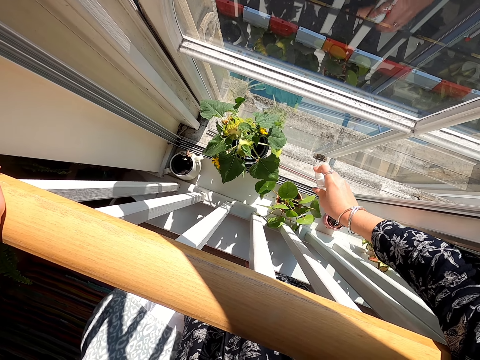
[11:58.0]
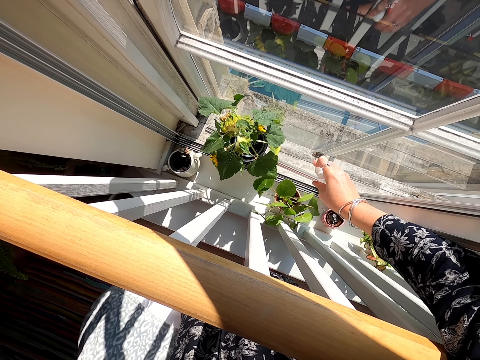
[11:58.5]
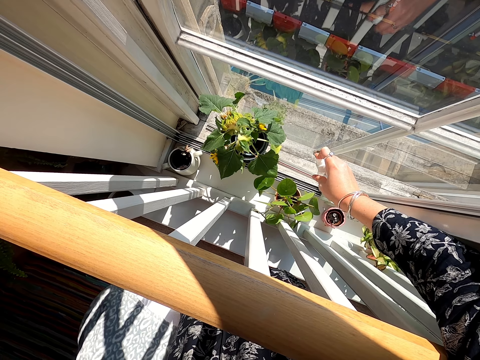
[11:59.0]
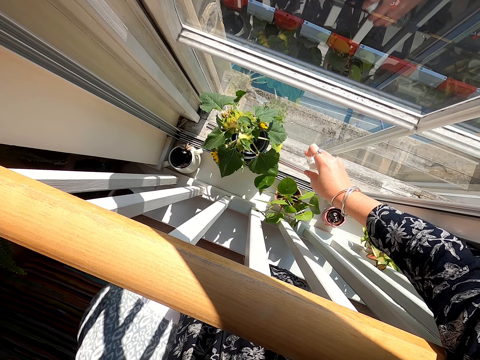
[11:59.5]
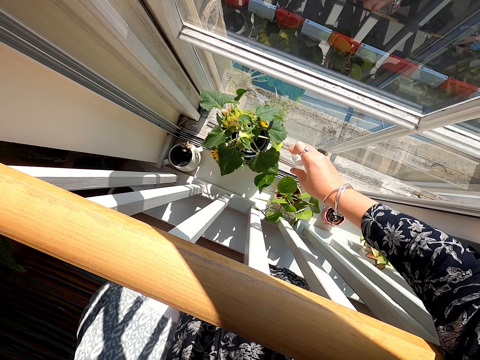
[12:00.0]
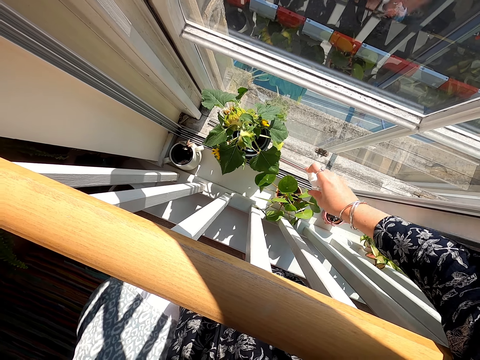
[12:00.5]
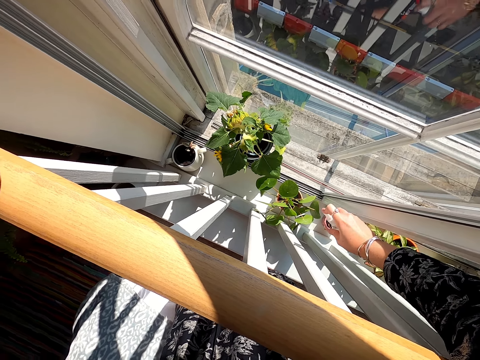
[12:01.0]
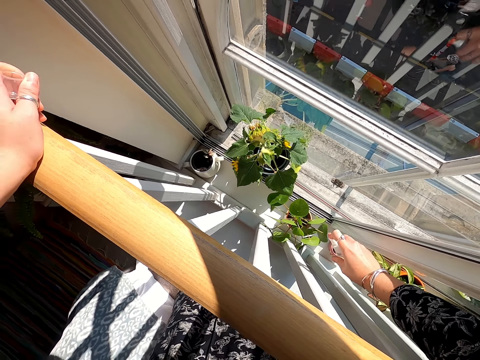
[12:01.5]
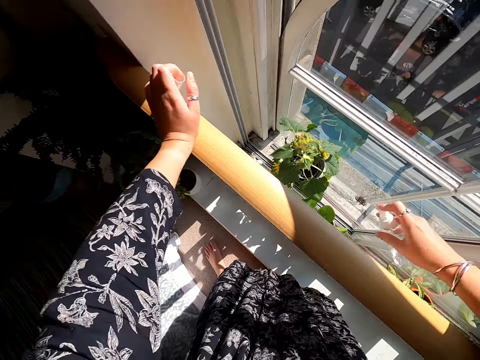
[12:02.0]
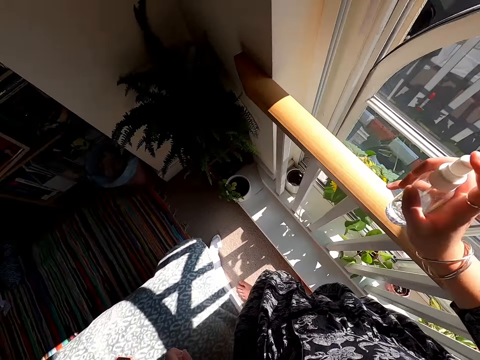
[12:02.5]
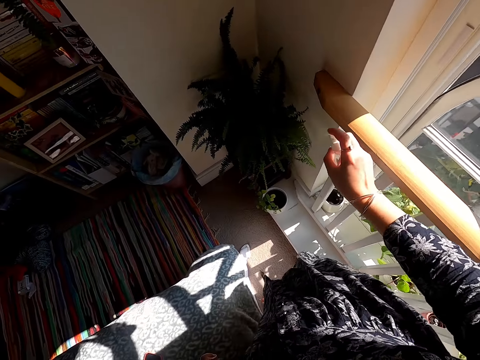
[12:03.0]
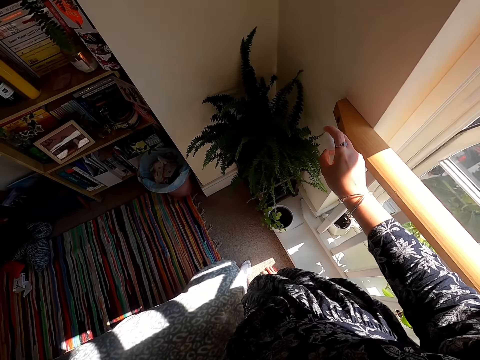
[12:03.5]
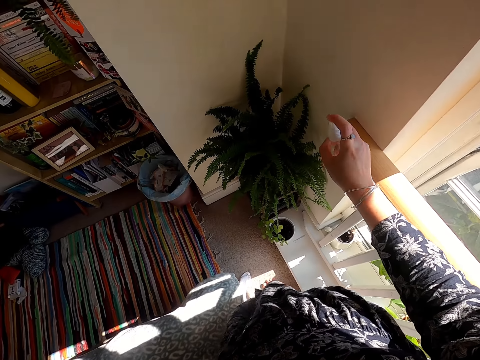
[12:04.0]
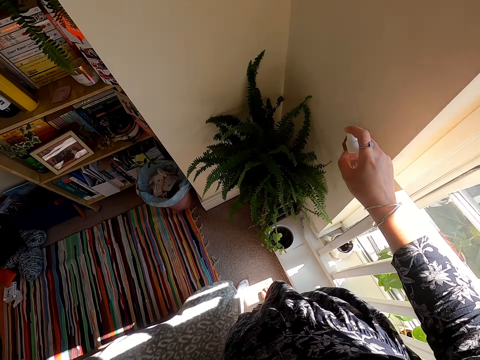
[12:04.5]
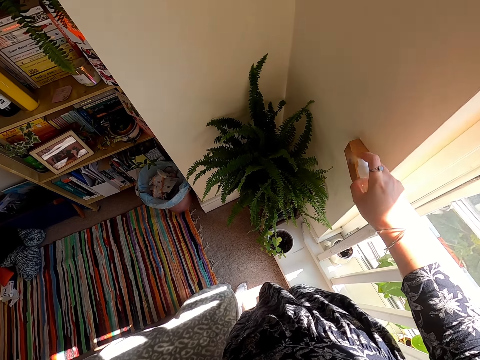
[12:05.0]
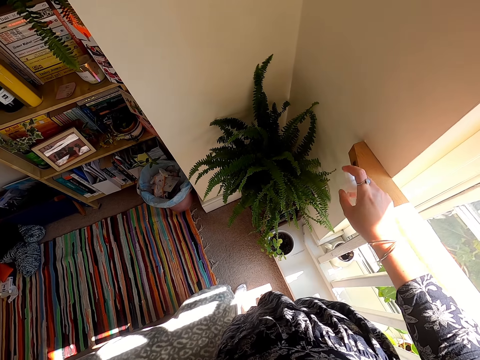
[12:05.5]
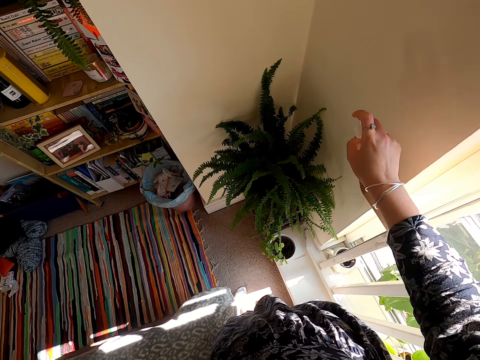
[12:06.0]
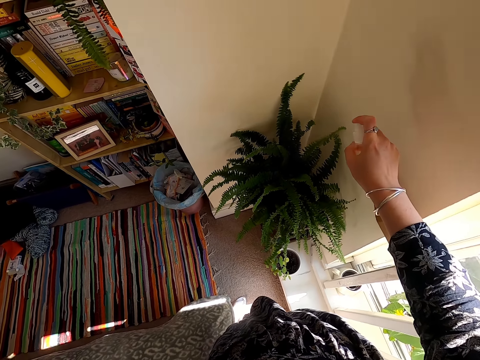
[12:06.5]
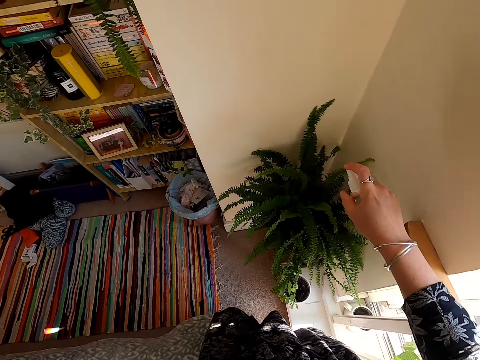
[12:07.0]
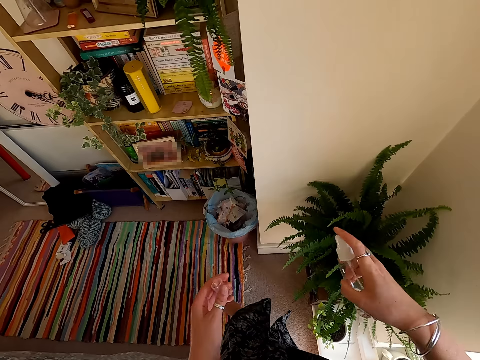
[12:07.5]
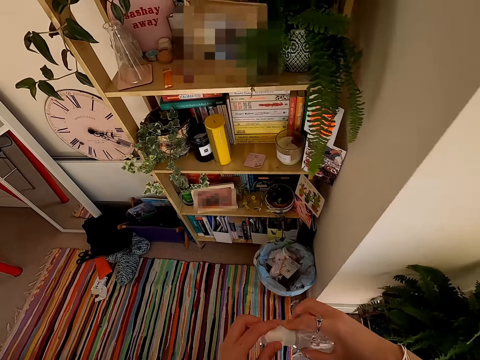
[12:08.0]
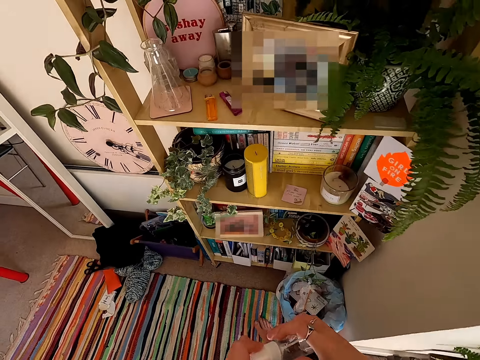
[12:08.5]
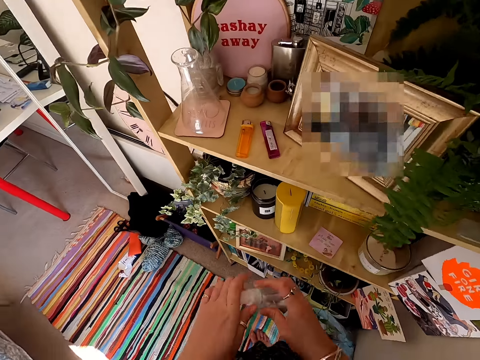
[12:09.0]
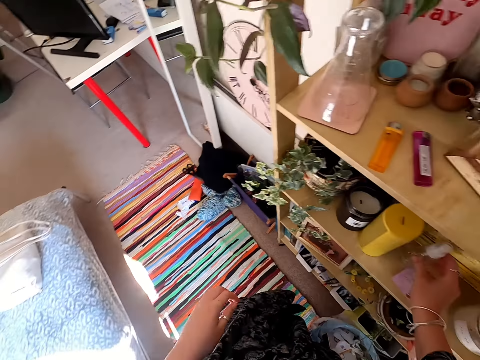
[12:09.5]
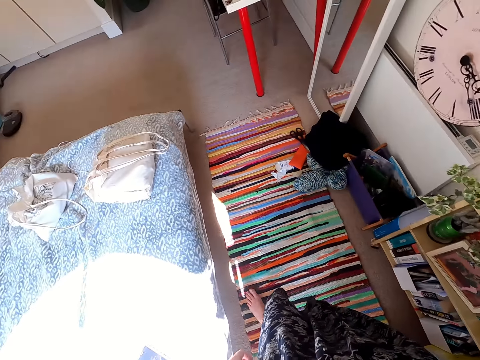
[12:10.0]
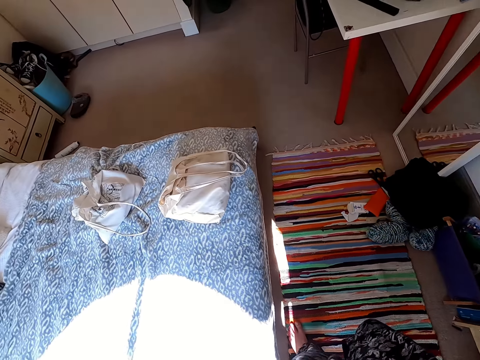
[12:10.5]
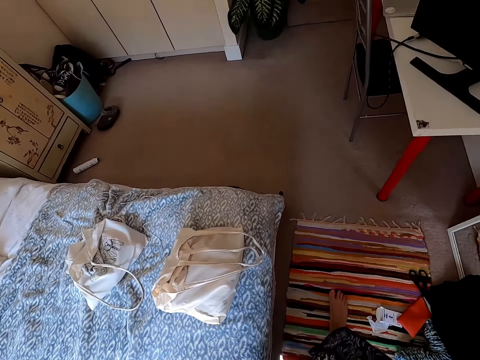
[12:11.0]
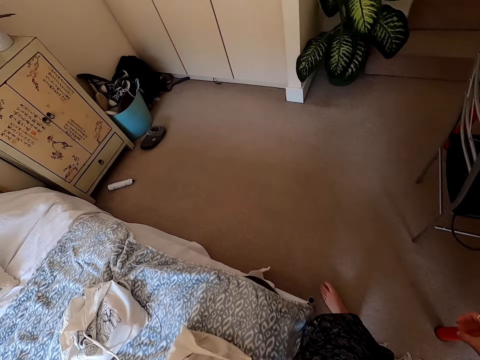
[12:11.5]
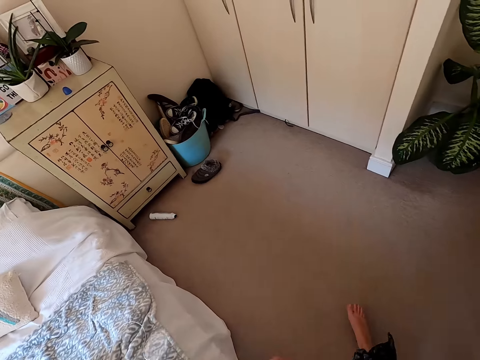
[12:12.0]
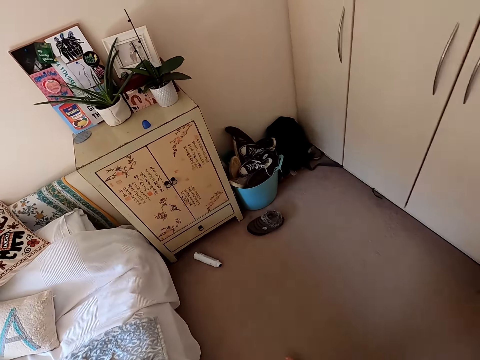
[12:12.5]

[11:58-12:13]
The camera wearer lifts the bottle. They make a step. They spray the plant with water. They close the bottle. They walk around. They put the sprayer bottle into the shelf. They walk around.

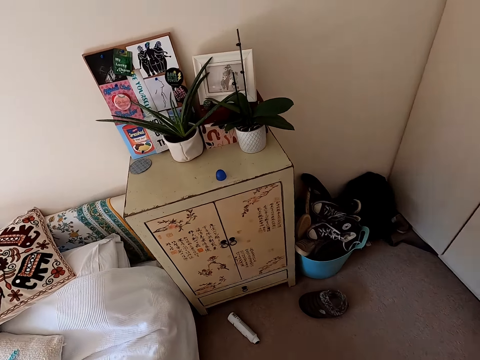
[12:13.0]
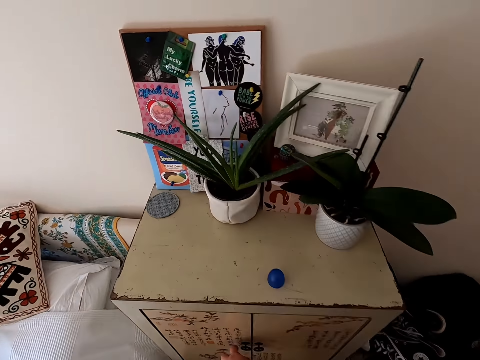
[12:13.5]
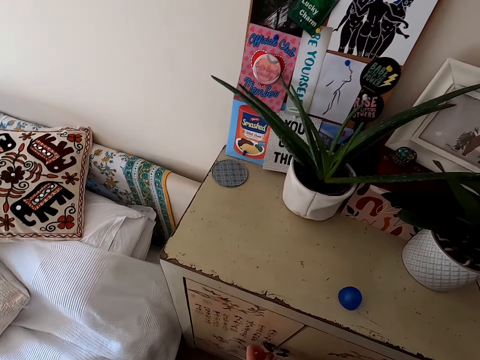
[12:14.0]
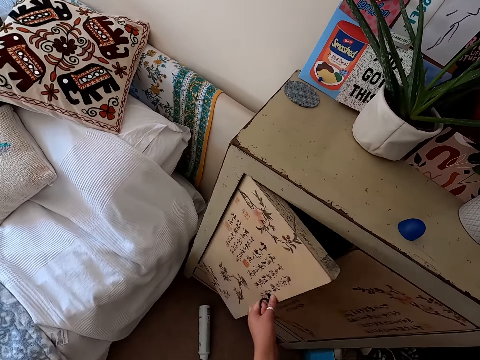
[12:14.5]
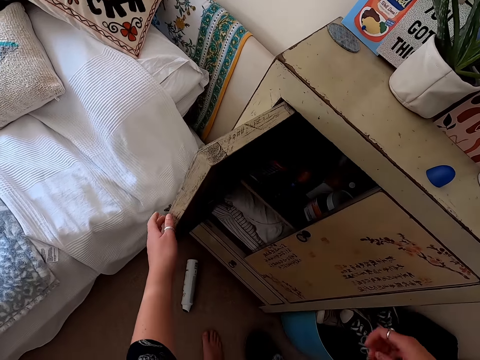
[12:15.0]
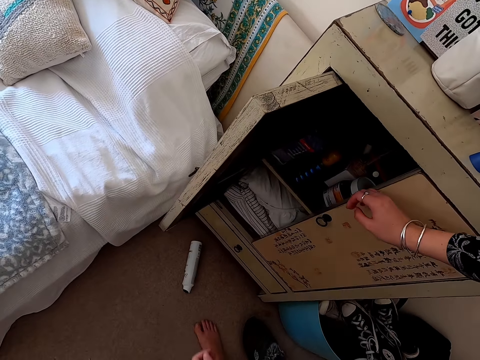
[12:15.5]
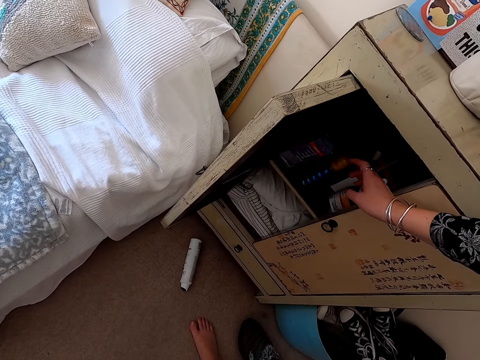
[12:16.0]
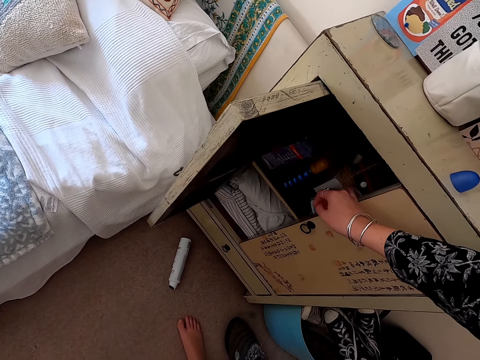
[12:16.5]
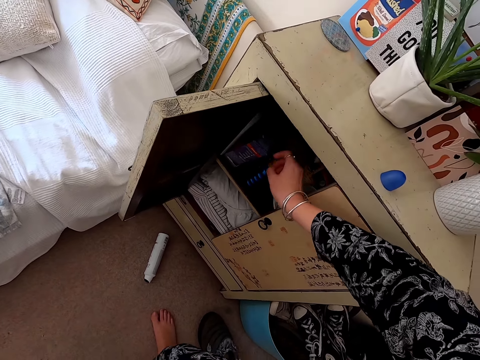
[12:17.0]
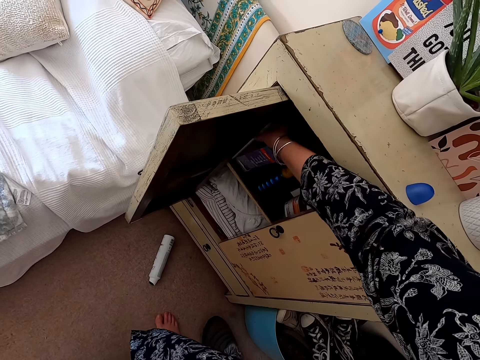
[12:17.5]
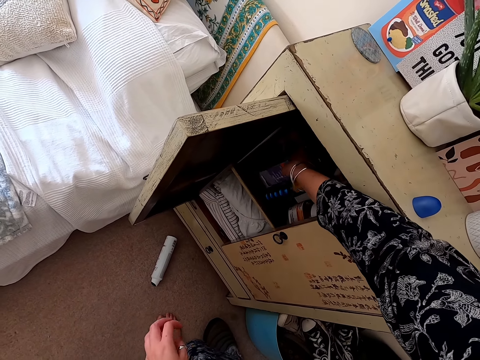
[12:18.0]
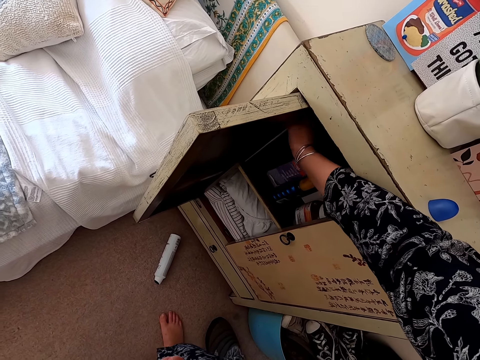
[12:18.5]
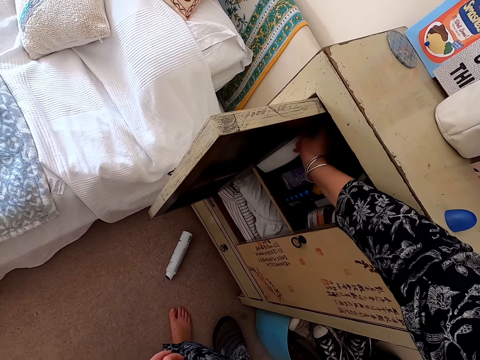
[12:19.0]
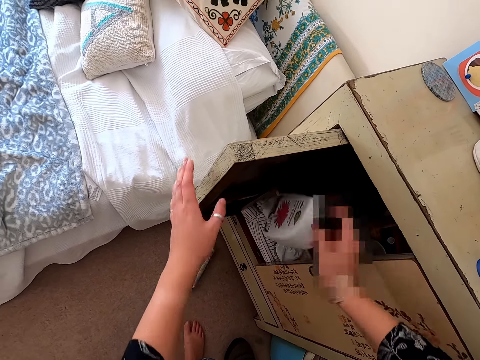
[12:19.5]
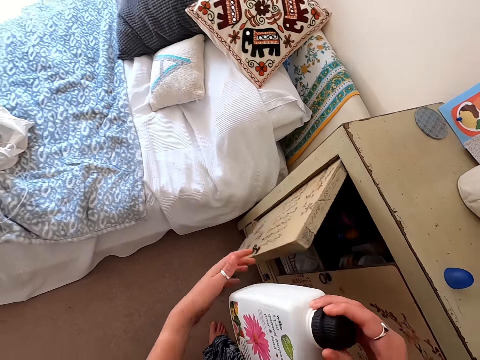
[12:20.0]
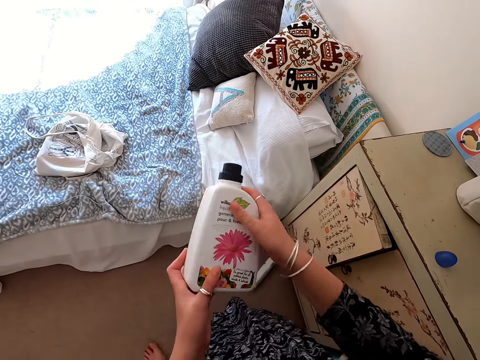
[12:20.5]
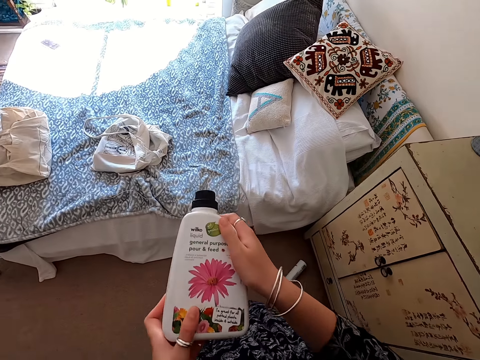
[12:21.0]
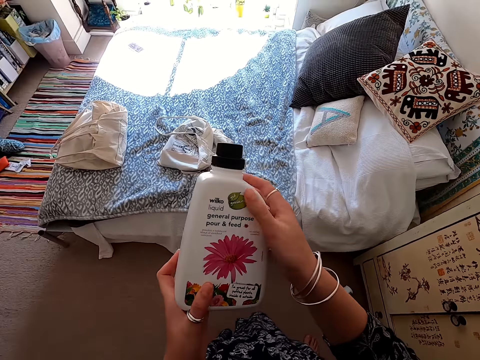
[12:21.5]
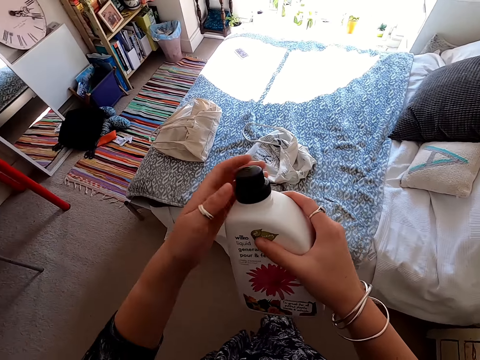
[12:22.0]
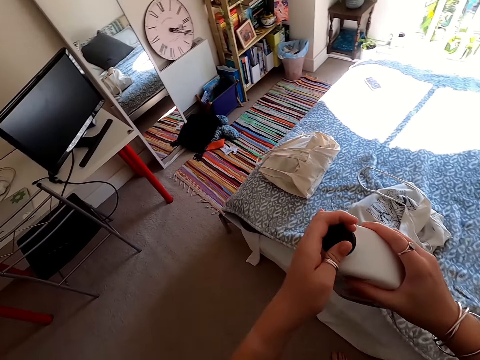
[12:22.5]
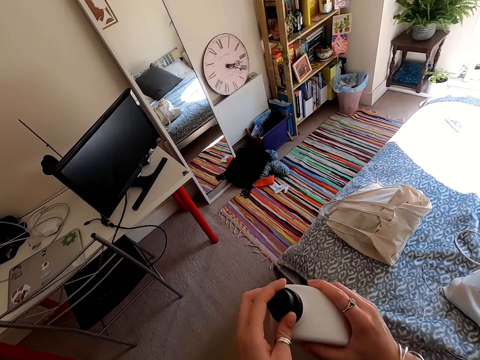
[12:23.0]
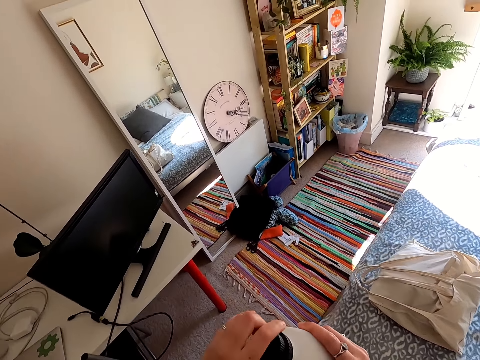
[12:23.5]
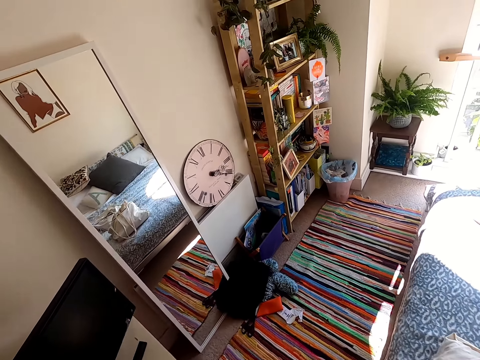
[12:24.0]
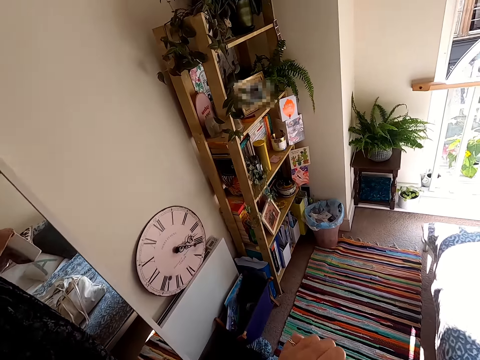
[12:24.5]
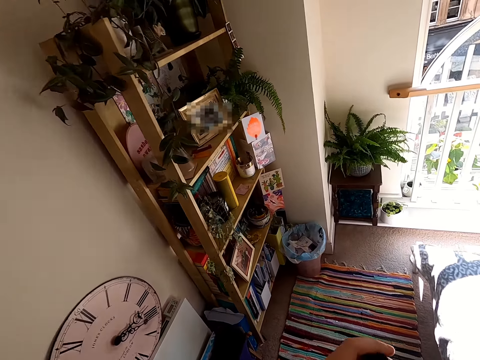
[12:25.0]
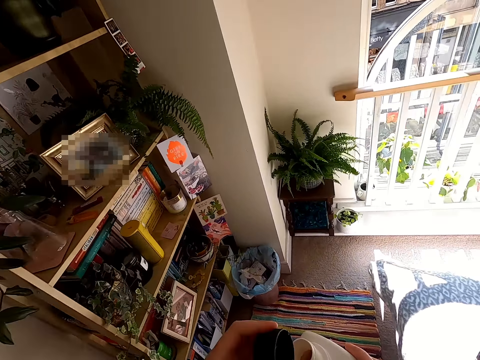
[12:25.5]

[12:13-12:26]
The camera wearer opens the side bed cabinet or cupboard. They move both hands. They move the right hand. They touch something on the cupboard. They pick up the Wilko liquid or bottle from the cupboard. They lift the bottle. They close the cupboard. They lift the bottle again. They look at the bottle. They shake the bottle. They open the bottle.
